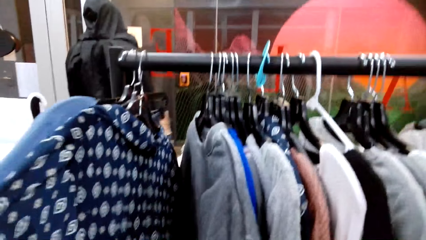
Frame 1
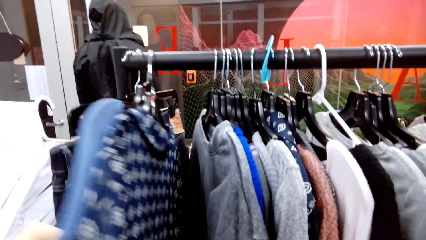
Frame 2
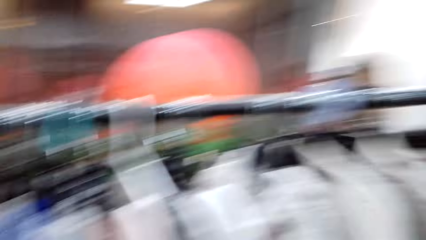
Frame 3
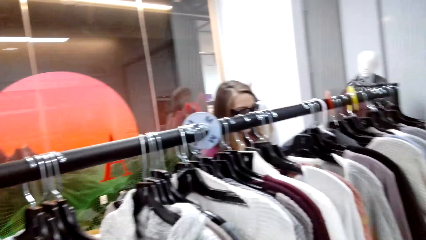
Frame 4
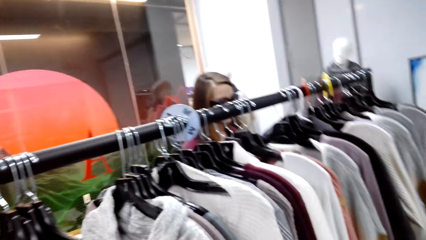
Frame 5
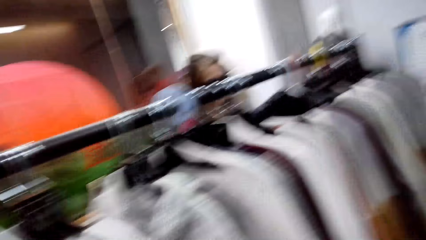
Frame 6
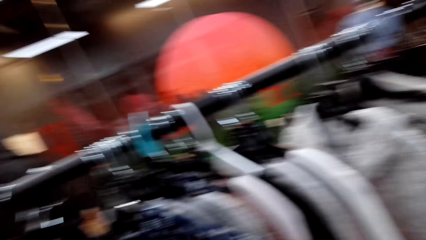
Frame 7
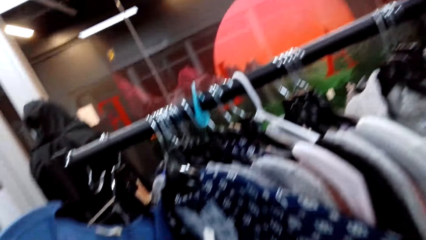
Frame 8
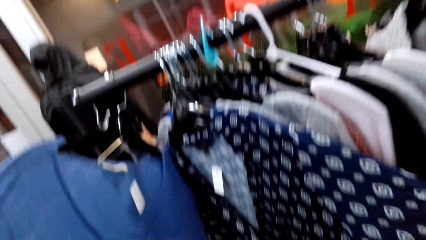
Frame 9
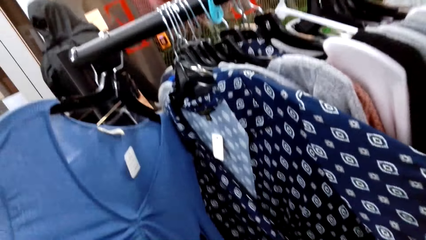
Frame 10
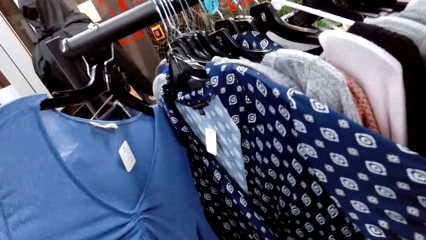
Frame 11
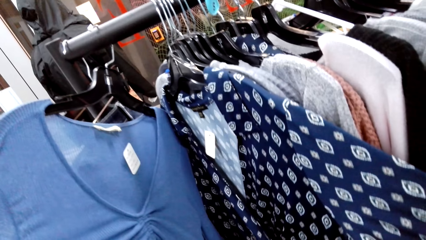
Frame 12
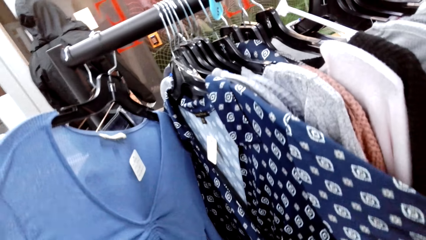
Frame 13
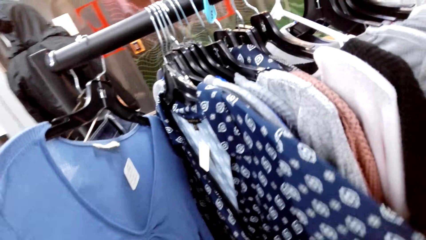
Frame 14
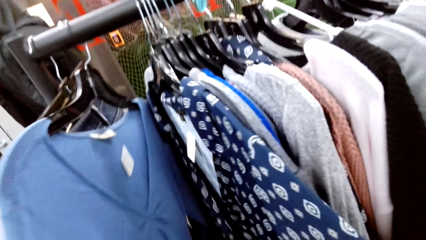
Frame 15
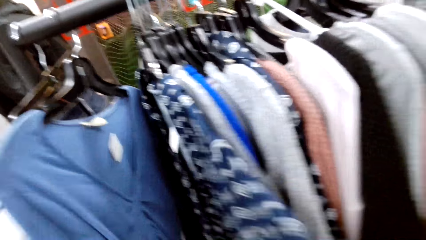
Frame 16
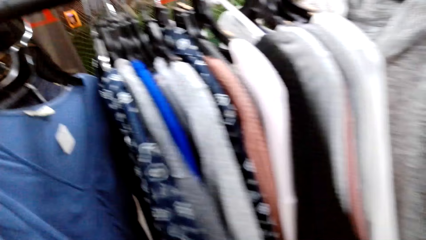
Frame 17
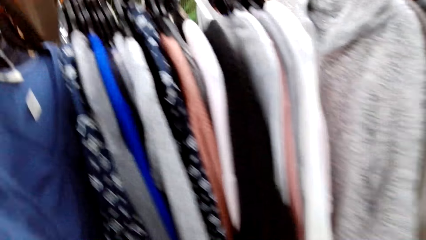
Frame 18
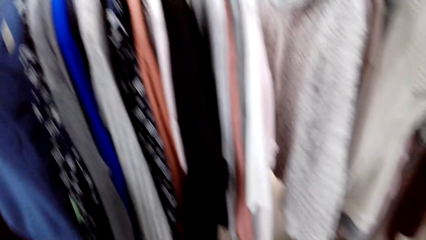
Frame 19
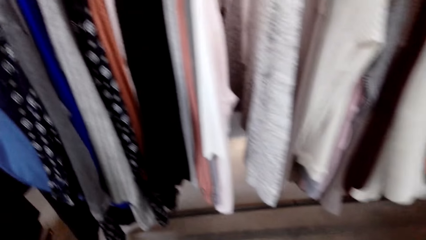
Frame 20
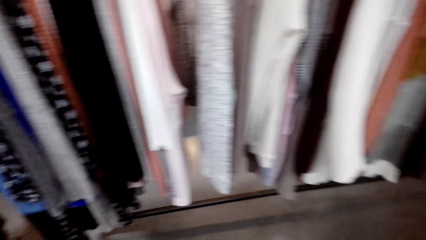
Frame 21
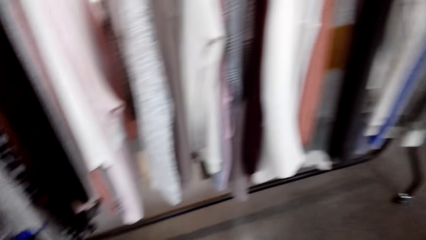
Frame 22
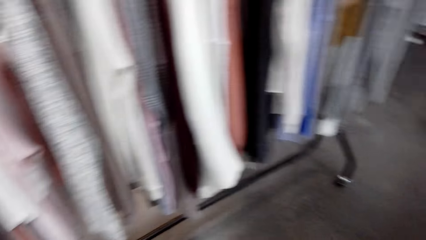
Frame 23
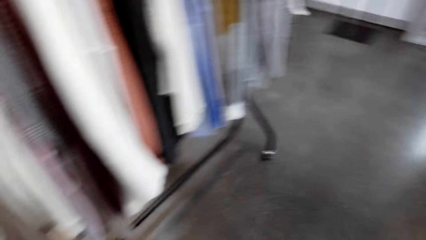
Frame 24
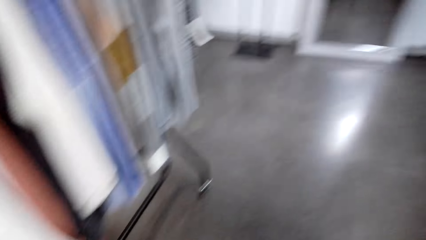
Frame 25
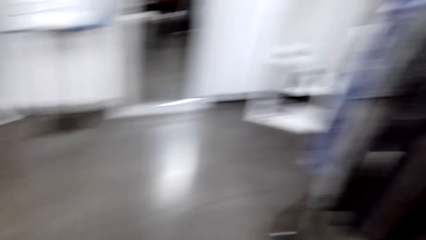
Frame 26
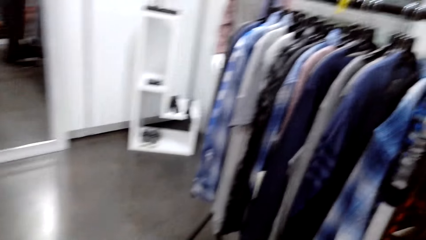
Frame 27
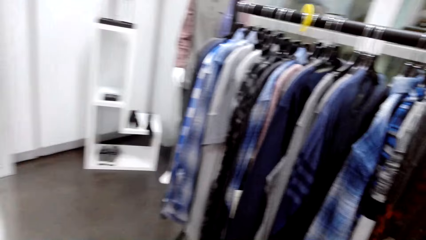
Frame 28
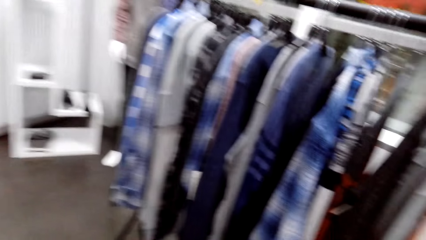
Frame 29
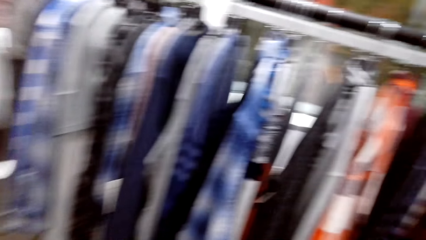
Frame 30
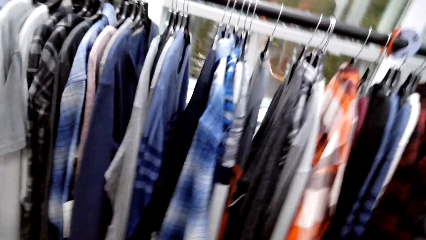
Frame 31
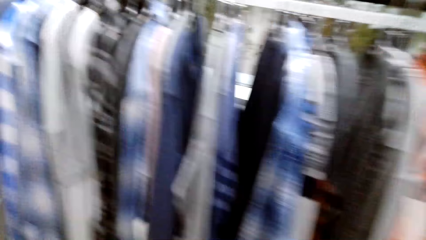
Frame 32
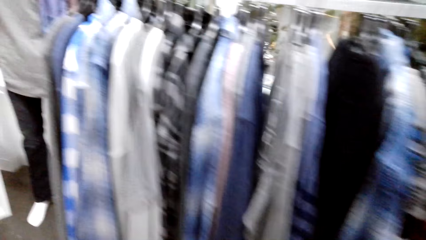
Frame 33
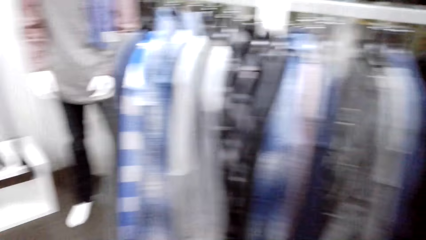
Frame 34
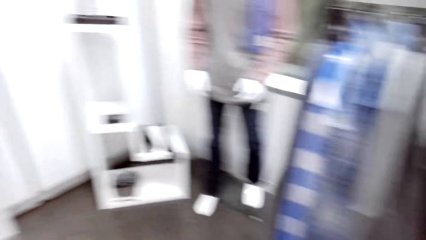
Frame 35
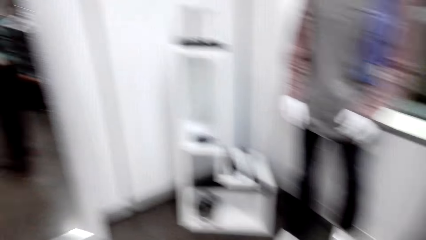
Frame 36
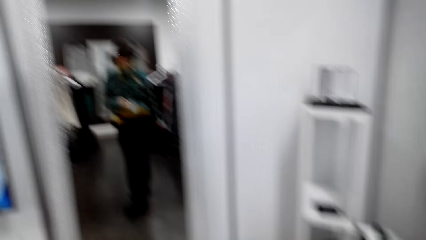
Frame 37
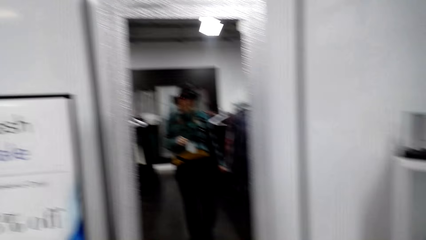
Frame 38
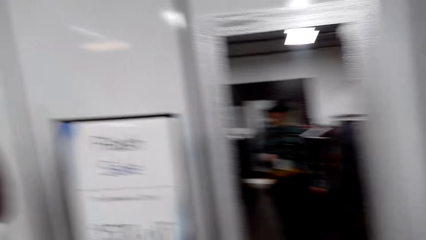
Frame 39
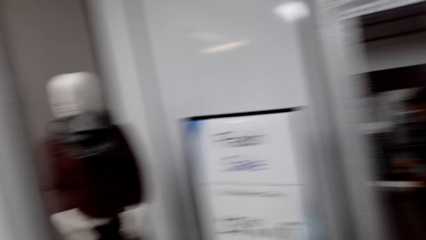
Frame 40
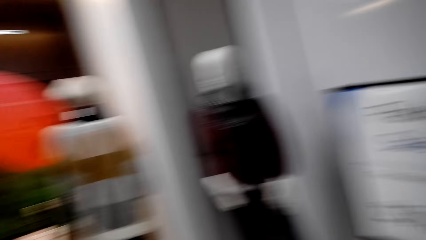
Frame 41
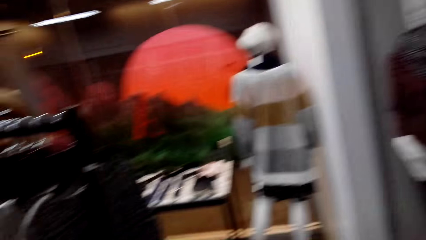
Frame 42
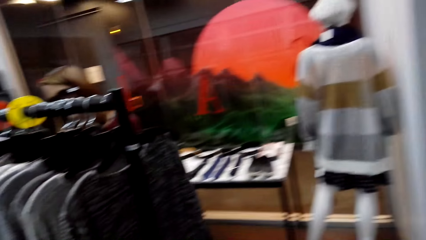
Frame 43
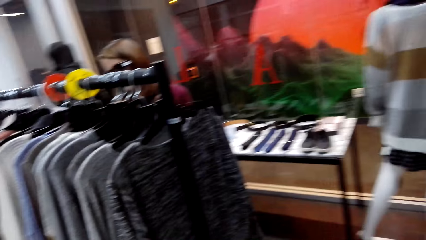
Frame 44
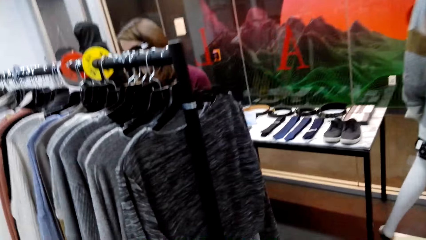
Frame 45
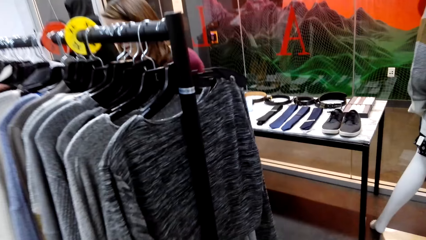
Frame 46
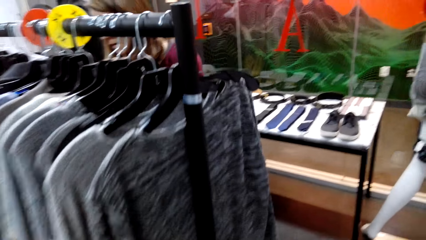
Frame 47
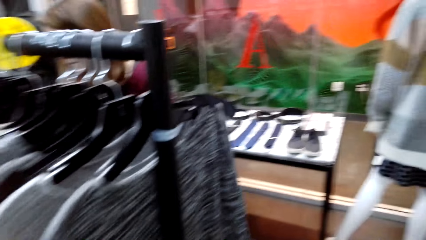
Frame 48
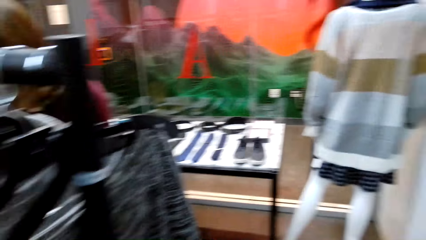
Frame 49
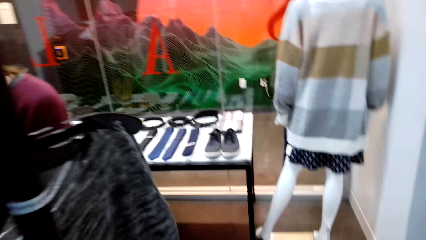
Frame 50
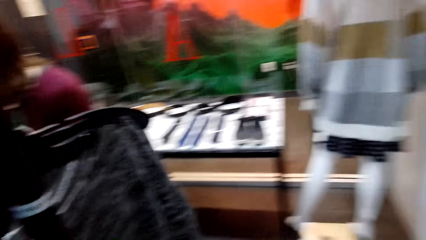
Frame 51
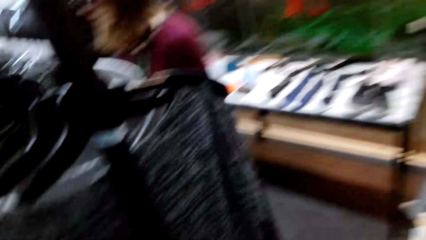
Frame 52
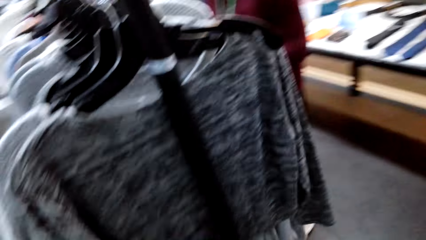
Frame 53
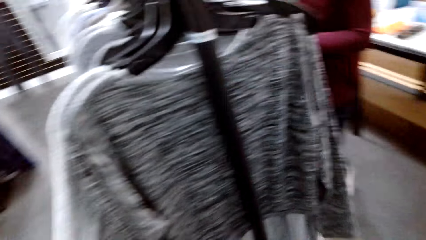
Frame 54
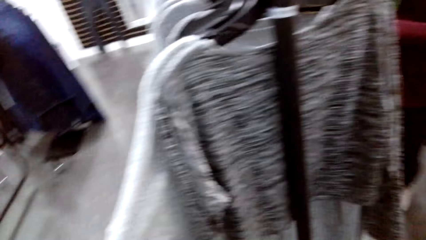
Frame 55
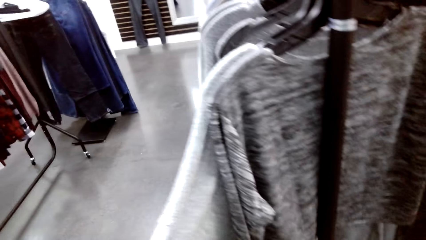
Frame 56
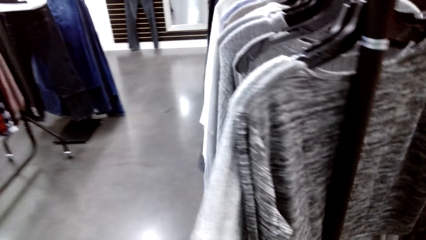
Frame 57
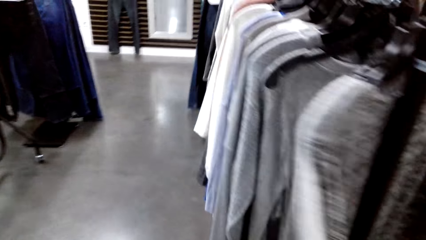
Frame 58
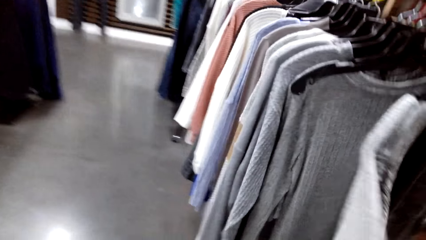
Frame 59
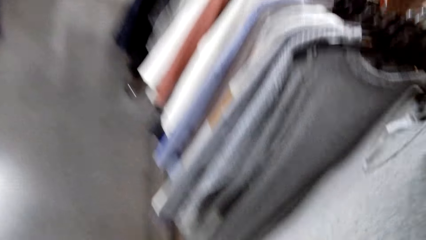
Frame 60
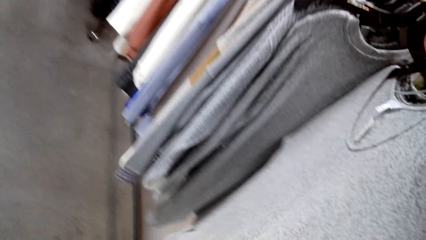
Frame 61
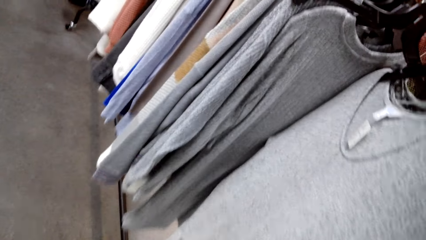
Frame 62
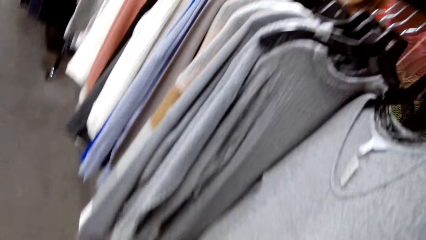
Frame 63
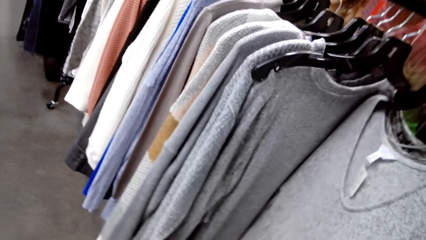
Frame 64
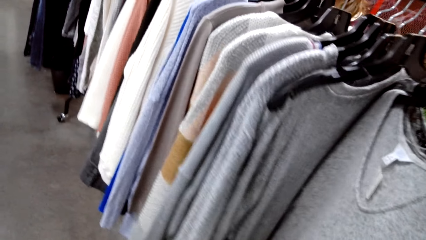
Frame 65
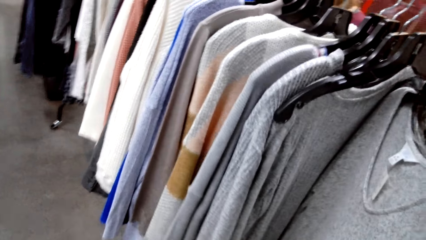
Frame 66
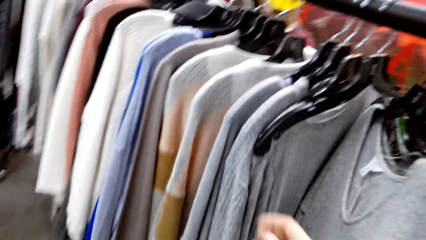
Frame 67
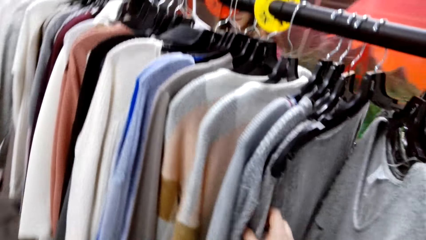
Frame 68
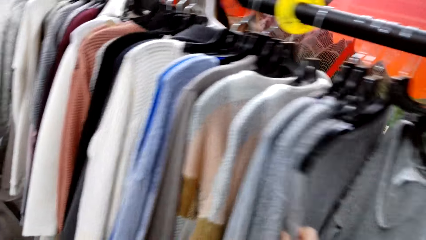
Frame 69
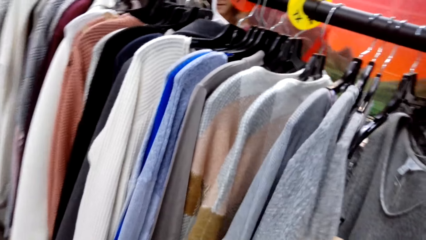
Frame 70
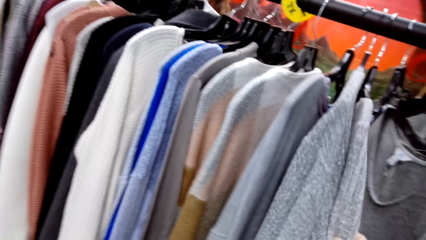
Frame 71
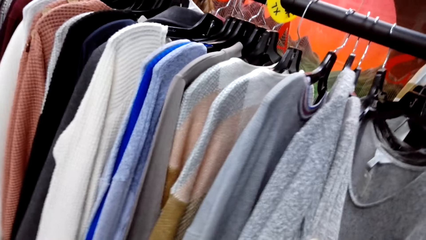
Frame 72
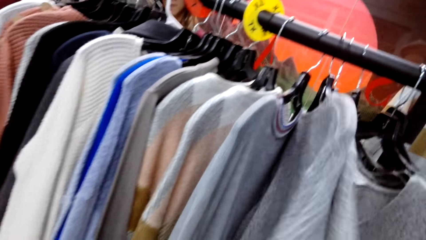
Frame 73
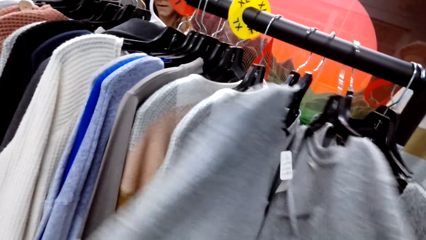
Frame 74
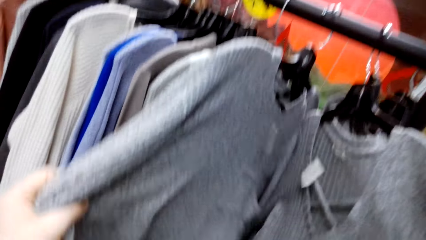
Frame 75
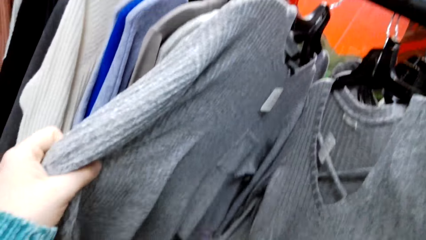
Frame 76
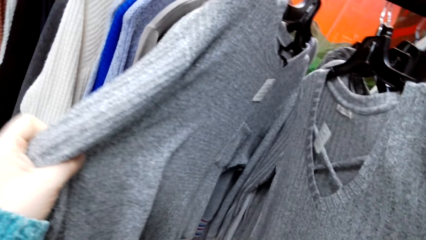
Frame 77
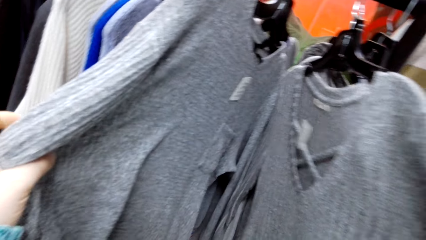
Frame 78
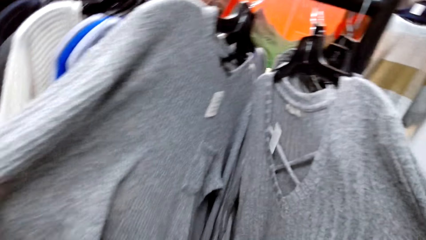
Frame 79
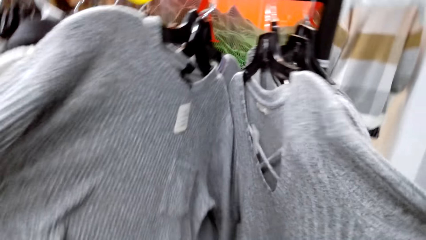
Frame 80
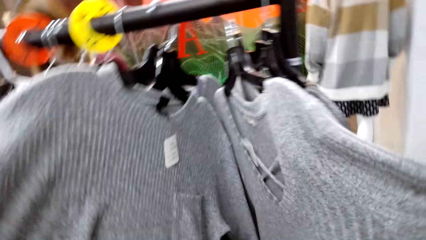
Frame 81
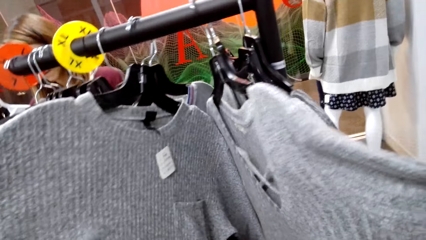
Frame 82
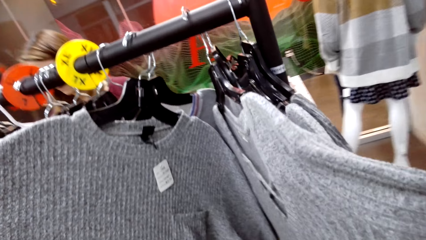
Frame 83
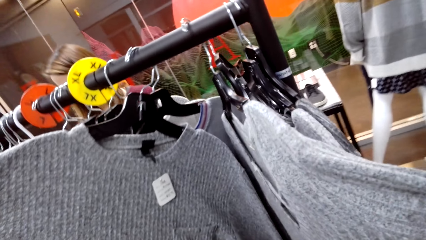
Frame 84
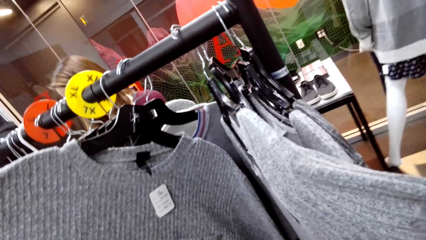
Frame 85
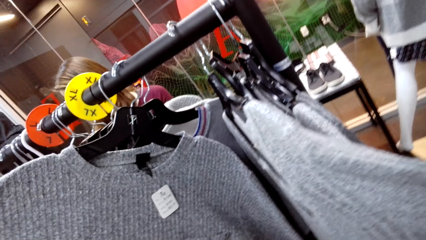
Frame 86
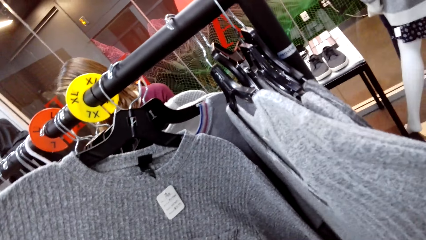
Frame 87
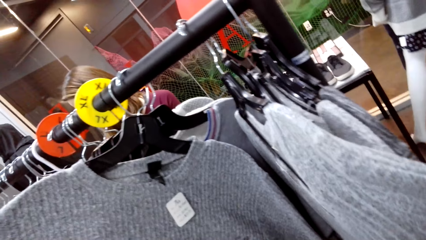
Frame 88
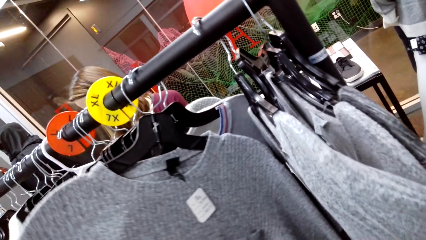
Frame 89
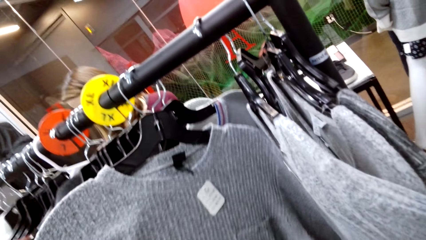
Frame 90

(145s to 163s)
The camera wearer checks the sweatshirt. They check the blouse, walk around the store and check the sweatshirt.
